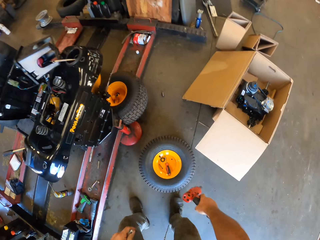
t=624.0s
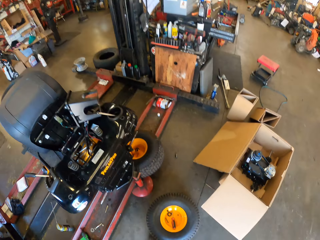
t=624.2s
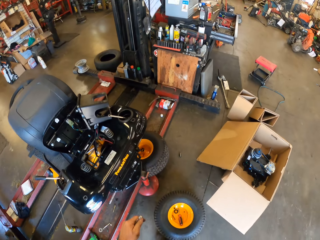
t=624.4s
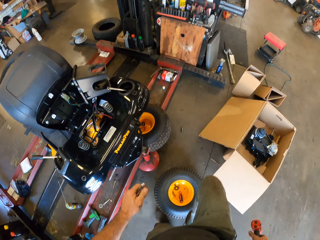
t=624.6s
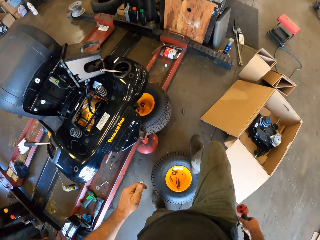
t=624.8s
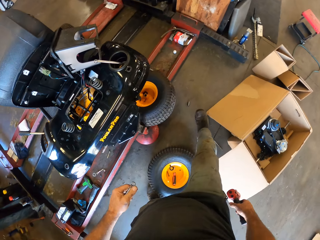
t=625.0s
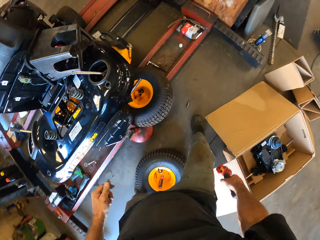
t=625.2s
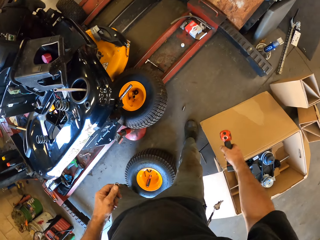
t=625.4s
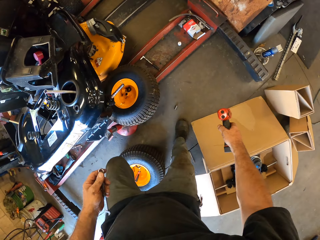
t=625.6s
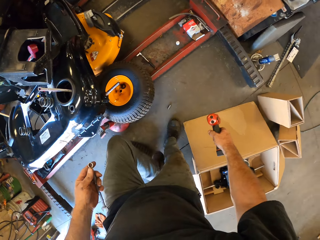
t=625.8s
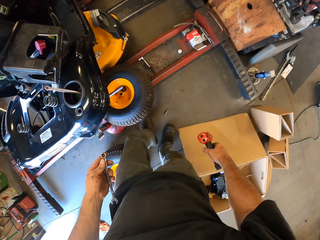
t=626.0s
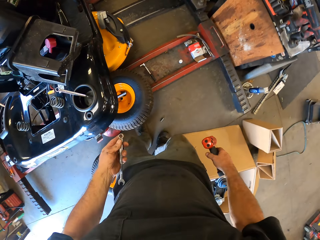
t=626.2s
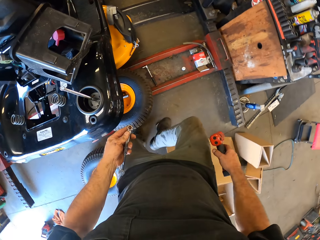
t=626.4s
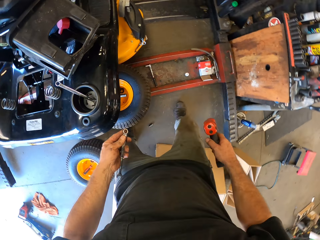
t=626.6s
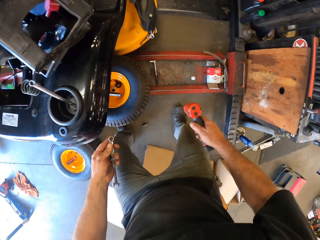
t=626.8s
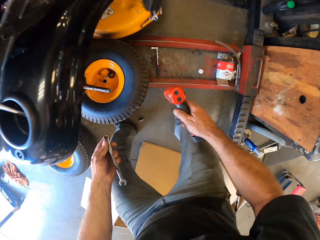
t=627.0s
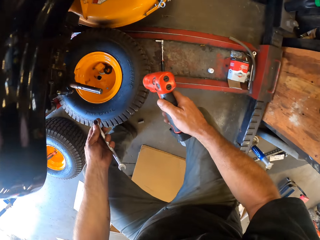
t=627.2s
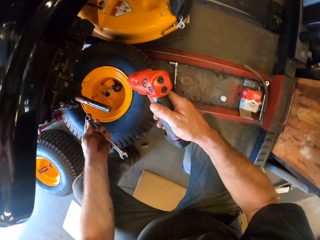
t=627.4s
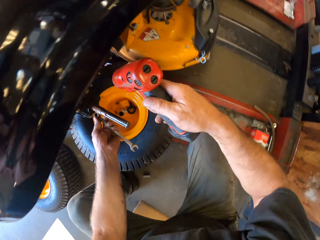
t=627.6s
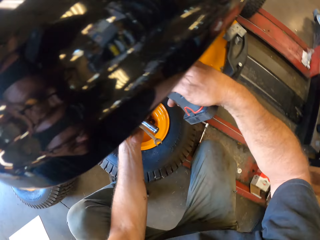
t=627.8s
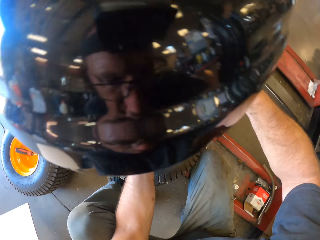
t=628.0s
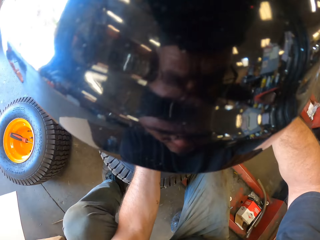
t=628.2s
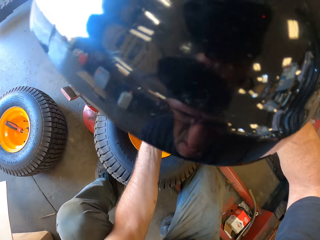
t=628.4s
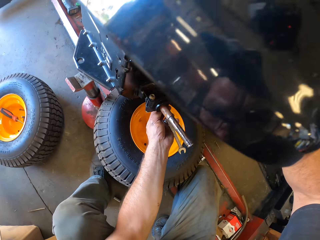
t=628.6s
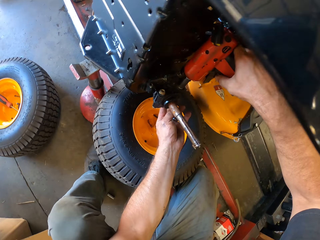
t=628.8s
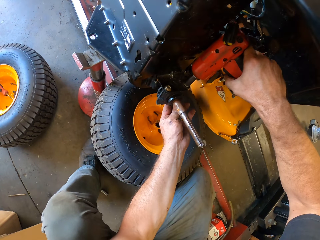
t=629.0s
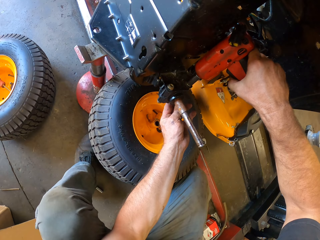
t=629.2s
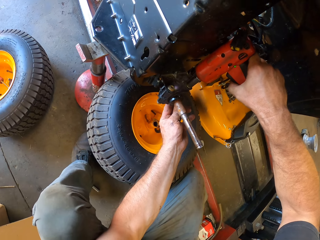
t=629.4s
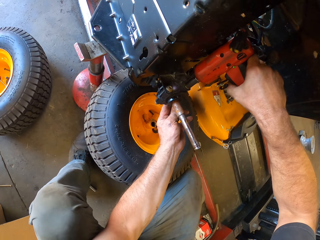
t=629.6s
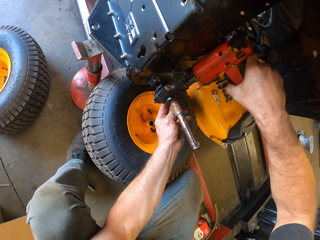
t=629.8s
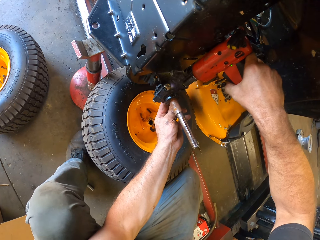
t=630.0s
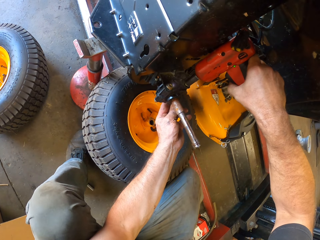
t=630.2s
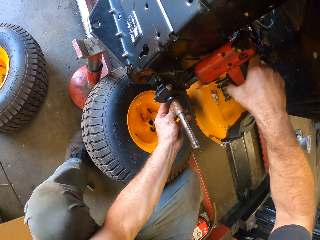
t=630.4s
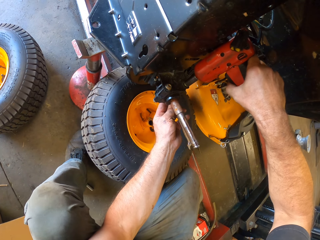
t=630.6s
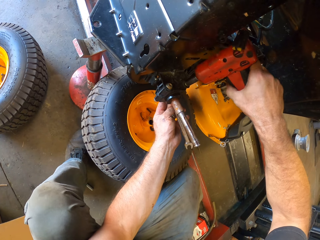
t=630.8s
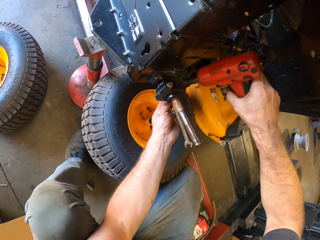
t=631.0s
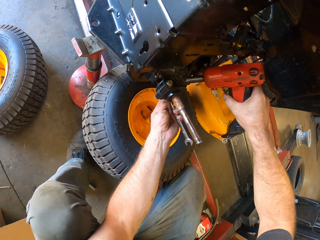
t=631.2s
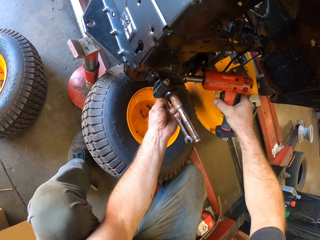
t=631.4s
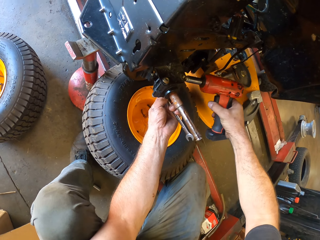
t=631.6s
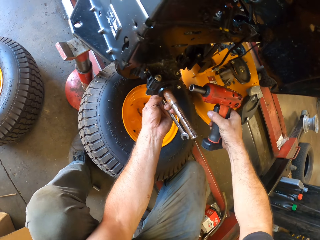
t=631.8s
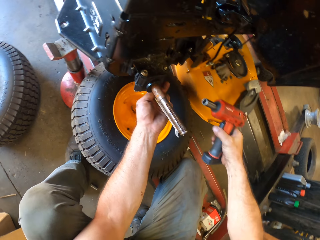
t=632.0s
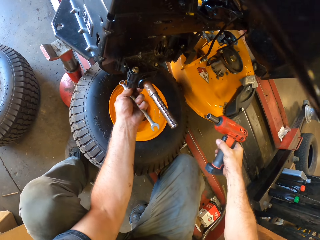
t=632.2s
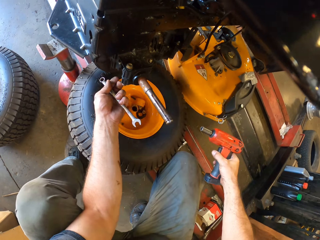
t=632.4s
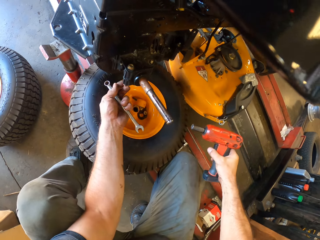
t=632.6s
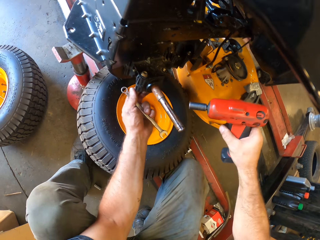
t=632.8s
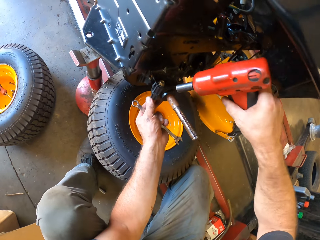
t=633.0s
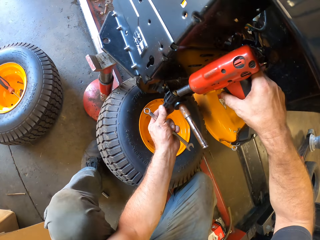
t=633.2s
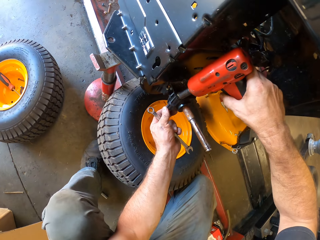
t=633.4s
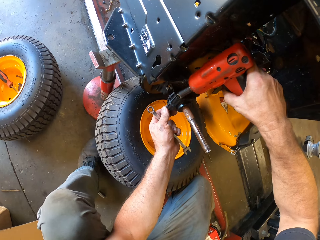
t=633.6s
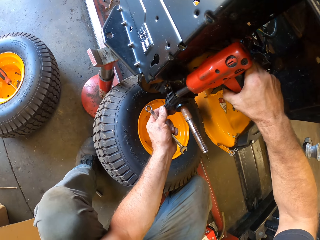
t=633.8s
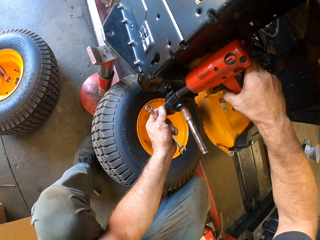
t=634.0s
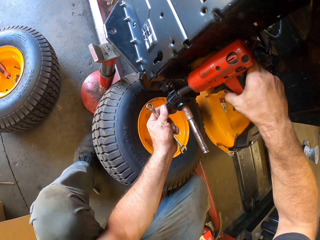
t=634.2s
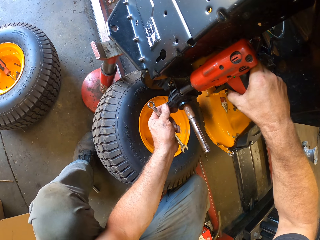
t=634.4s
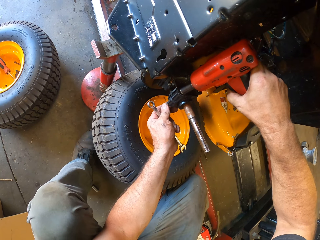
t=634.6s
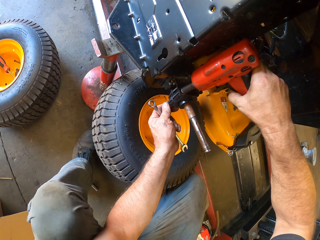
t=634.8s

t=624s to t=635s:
The camera wearer steps forward. They squat. They put the spanner on the screw. They remove the nut with the screw gun. They loosen the nuts on the wheel. They remove the nut with the screw gun again. They loosen the nuts on the wheel again.

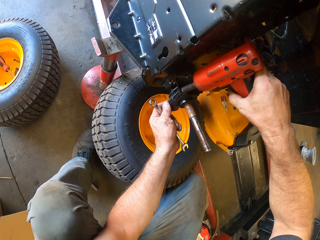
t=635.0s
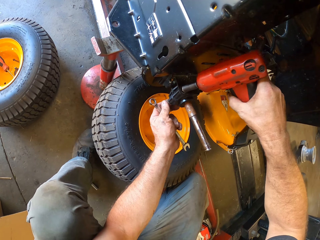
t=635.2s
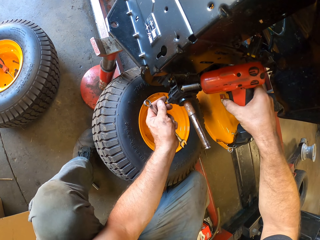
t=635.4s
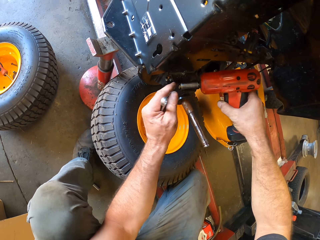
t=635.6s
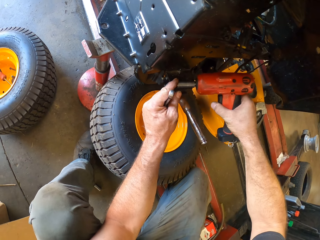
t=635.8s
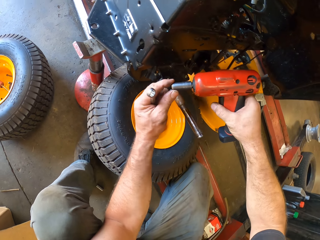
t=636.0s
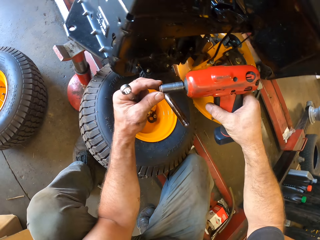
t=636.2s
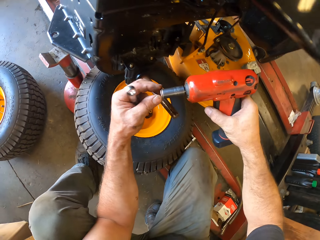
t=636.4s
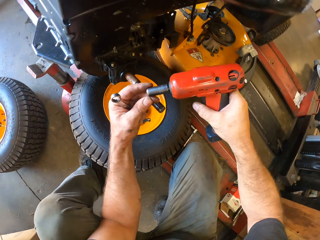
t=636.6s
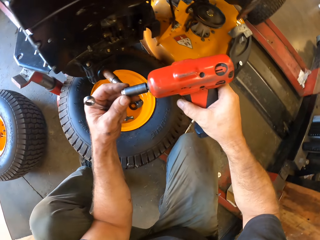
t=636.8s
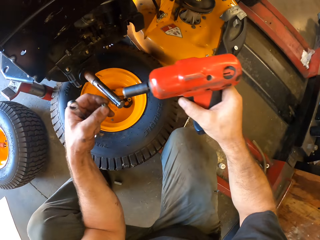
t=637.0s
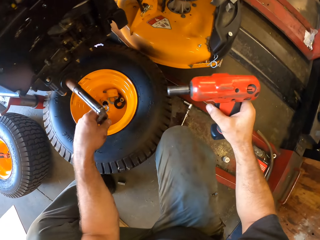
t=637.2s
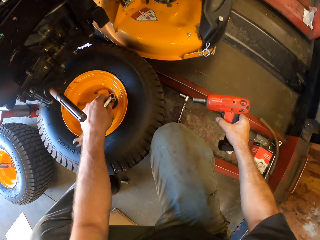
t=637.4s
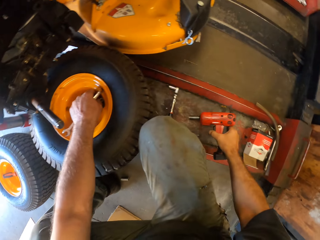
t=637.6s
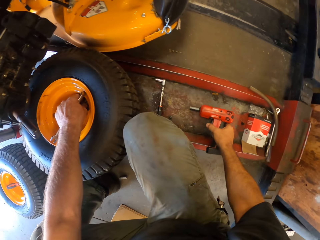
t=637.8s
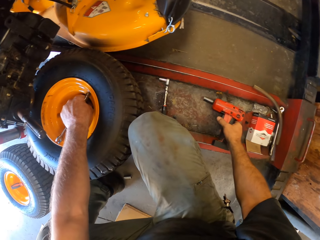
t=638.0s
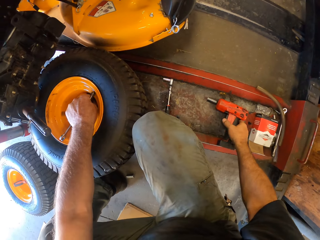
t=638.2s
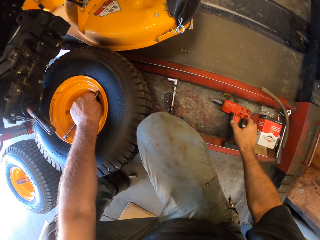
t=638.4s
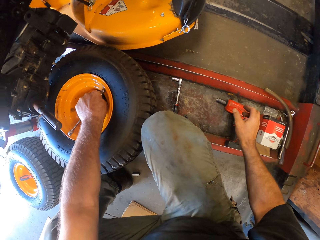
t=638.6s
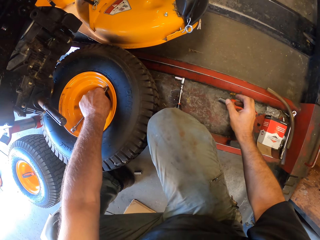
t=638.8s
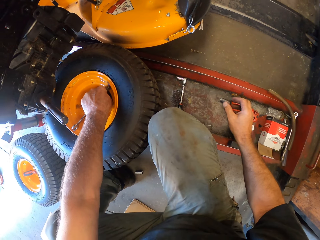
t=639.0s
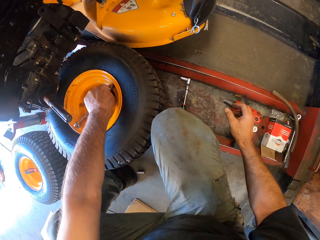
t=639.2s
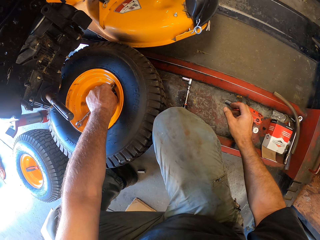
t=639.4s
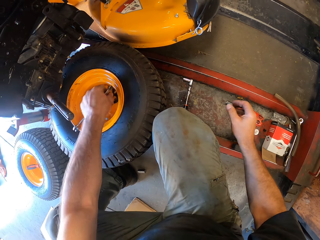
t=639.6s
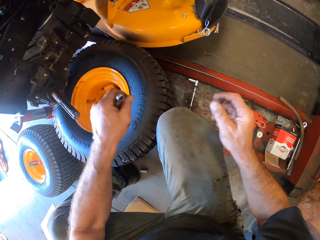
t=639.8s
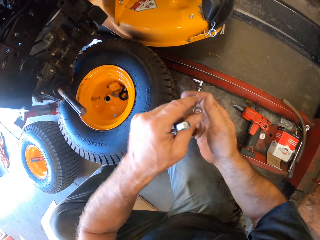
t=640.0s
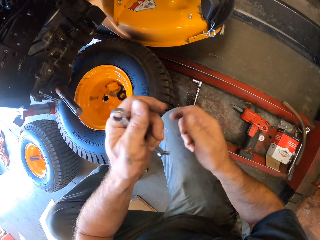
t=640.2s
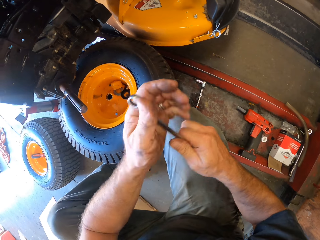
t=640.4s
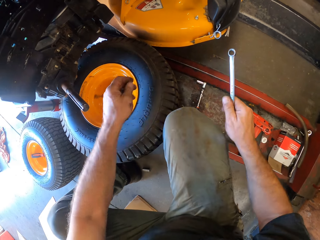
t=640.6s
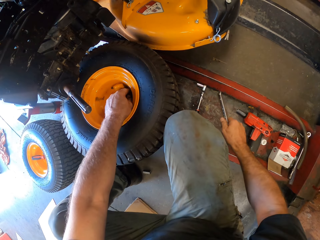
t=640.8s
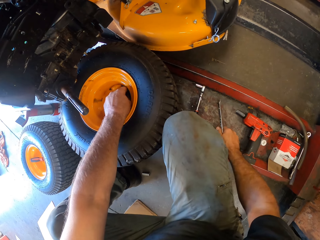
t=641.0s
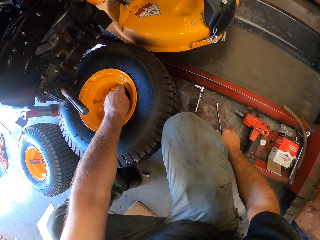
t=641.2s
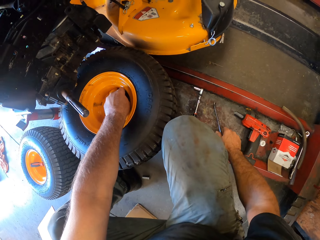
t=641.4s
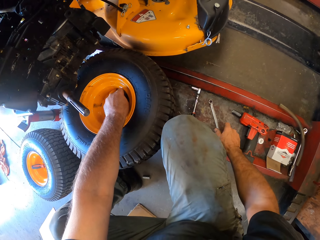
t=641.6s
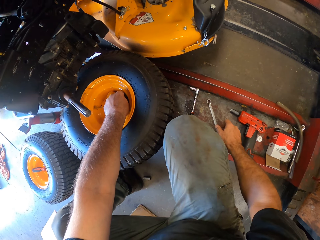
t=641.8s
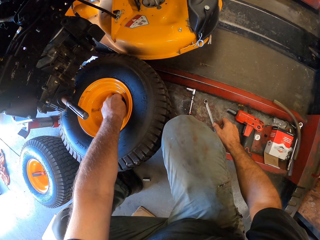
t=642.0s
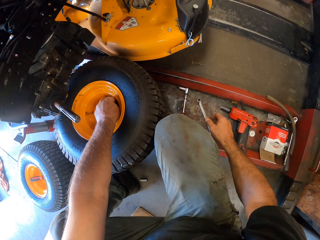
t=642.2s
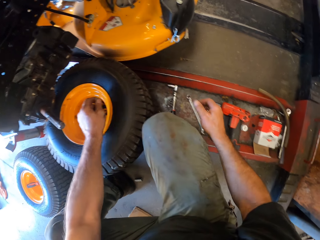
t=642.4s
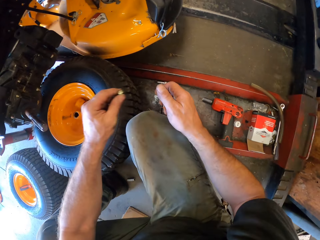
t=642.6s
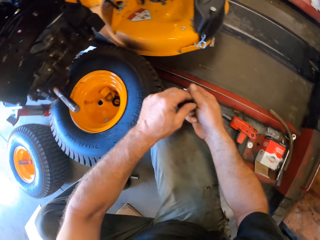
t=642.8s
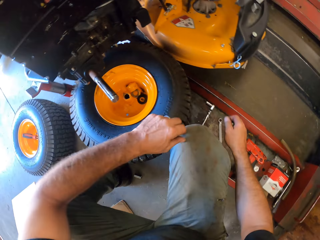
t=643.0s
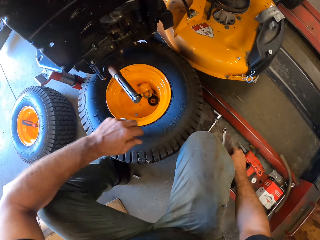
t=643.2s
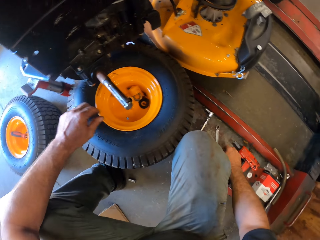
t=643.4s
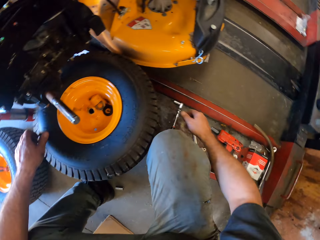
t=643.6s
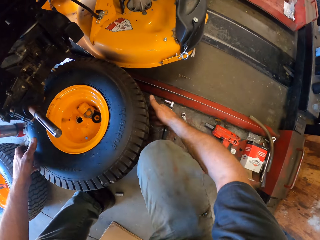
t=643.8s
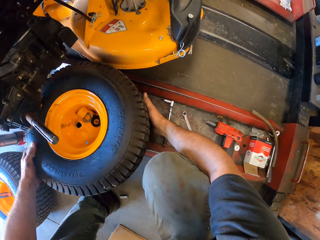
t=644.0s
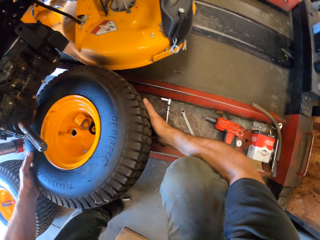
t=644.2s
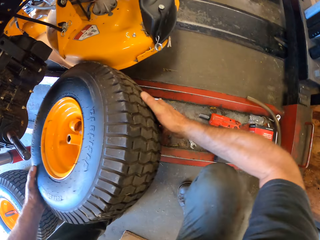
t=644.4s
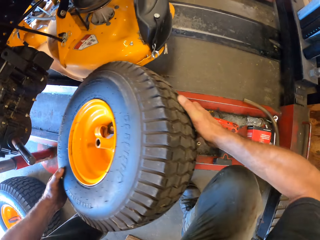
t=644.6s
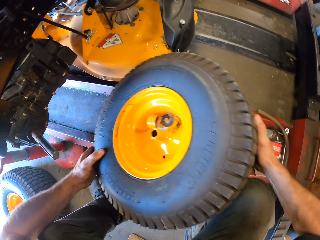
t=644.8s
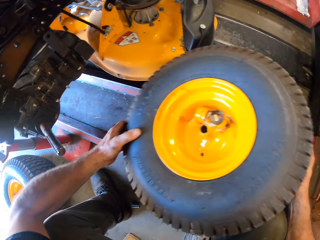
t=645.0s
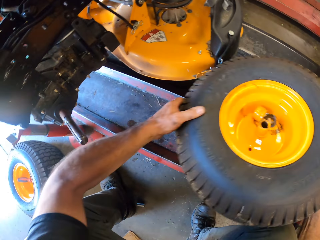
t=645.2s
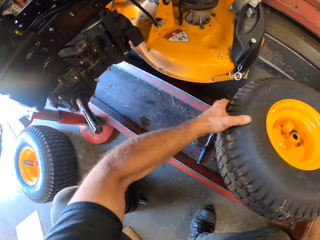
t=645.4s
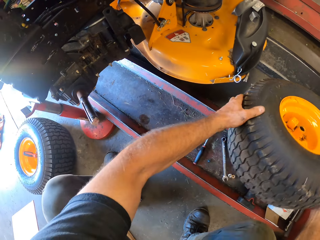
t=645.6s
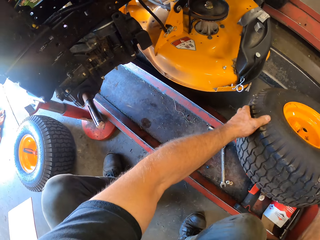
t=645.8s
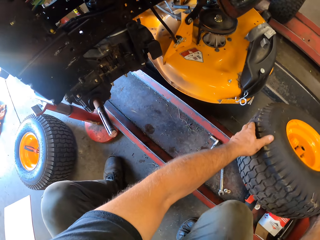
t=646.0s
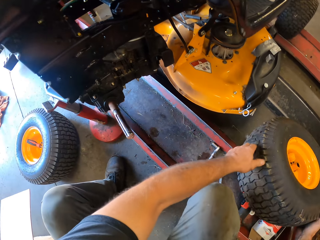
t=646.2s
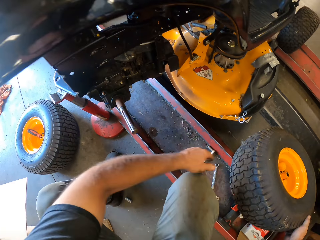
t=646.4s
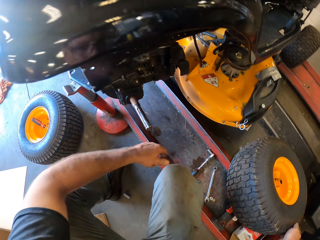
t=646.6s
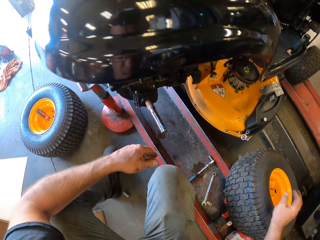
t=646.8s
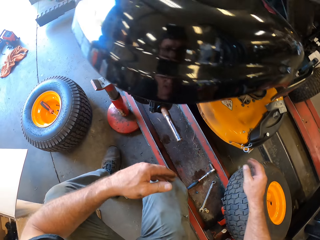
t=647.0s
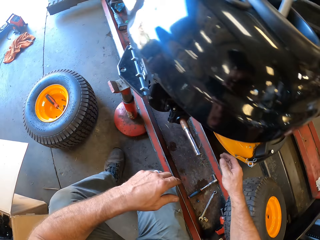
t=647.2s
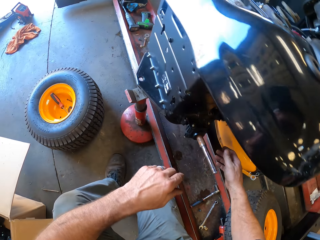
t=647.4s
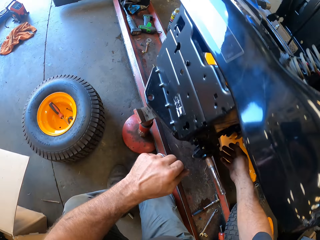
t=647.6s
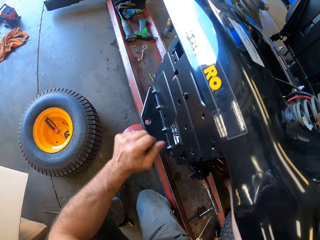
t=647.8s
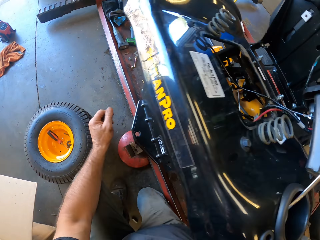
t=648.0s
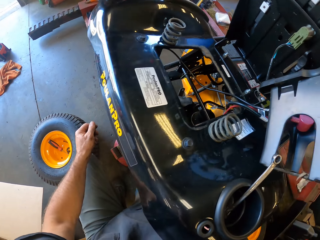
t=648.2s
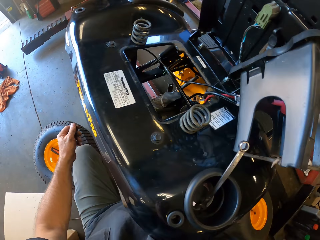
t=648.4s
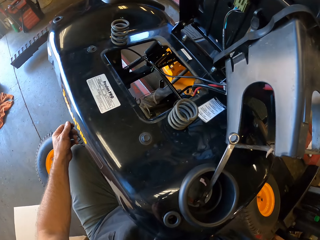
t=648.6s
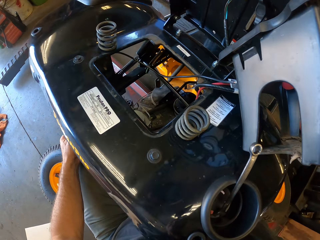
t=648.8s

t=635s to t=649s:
The camera wearer picks up the nut. He puts the nut on the wheel. He puts the screw gun on the metal bar. He picks up the nut. He passes the nut and spanner to his right hand. He puts the spanner and nut on the metal bar. He picks up the nut. He passes the nut to his right hand. He puts the nut on the metal bar. He lifts the tyre from under the wheel. He puts the wheel down. He touches the engine part.
